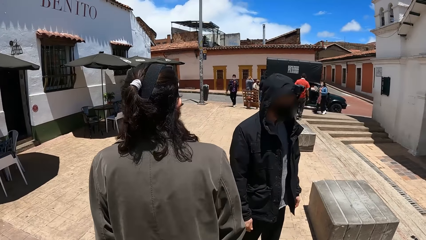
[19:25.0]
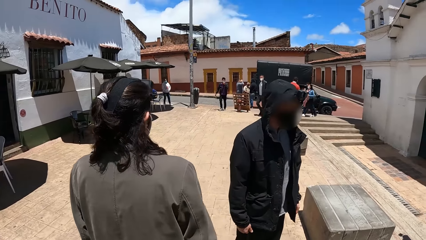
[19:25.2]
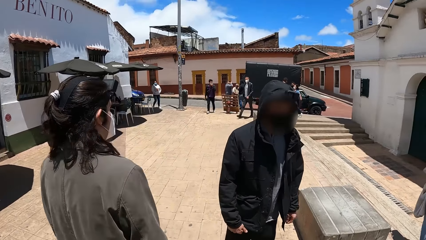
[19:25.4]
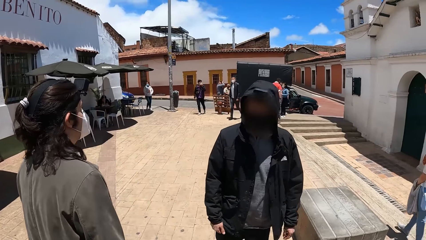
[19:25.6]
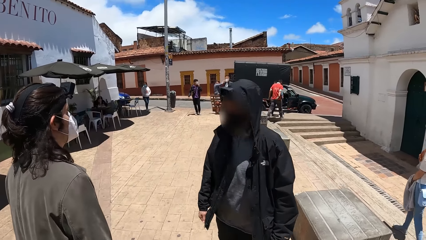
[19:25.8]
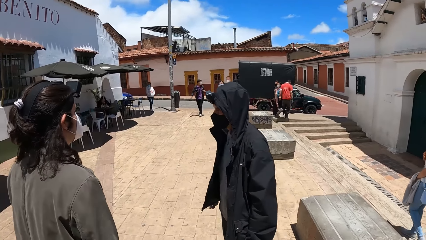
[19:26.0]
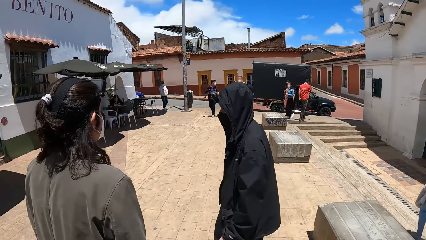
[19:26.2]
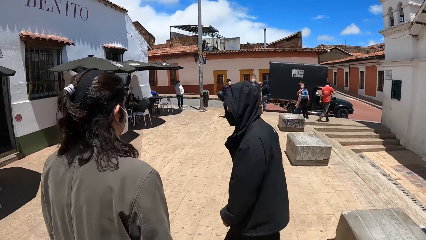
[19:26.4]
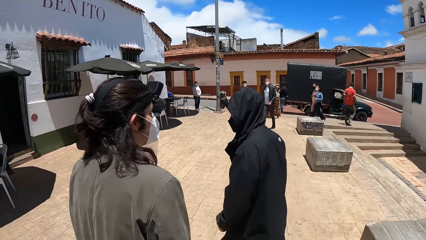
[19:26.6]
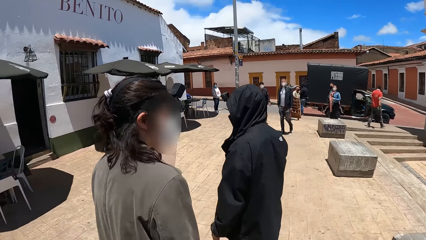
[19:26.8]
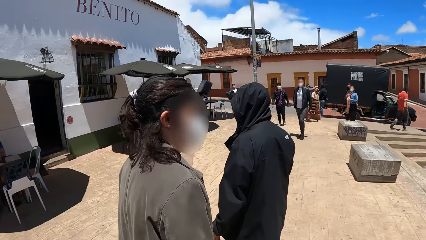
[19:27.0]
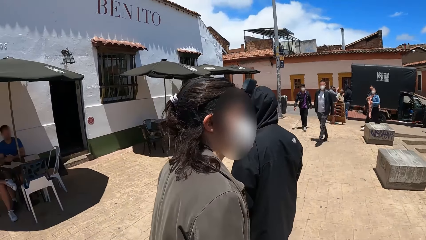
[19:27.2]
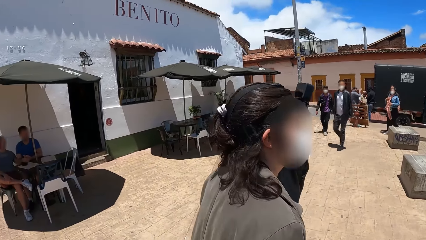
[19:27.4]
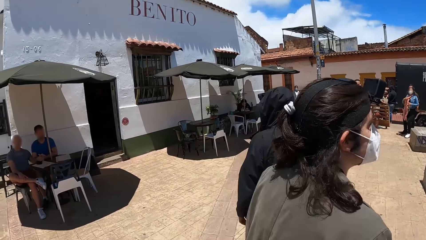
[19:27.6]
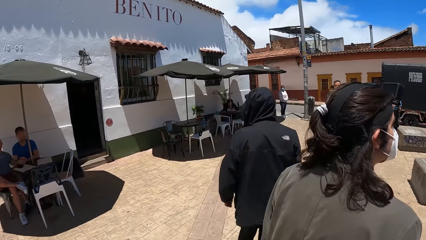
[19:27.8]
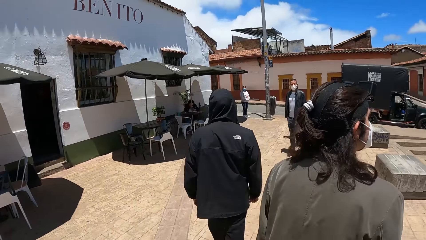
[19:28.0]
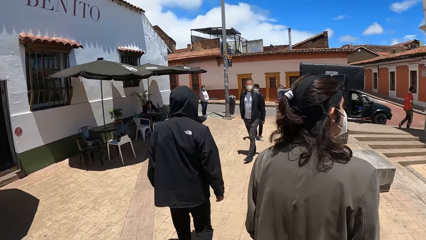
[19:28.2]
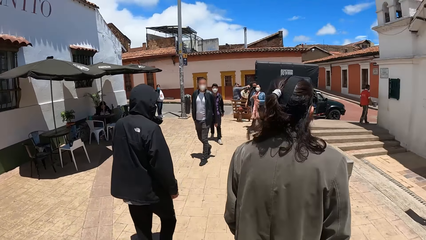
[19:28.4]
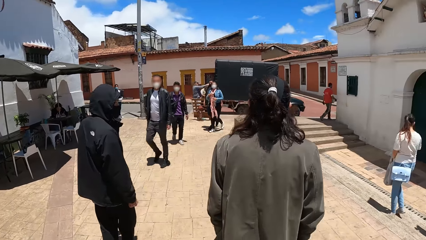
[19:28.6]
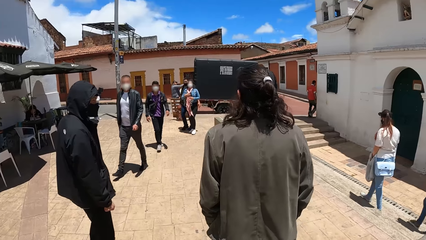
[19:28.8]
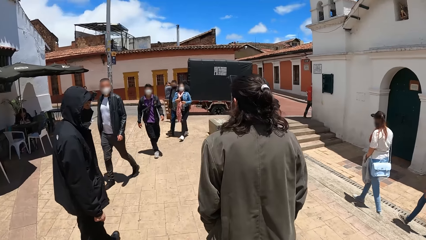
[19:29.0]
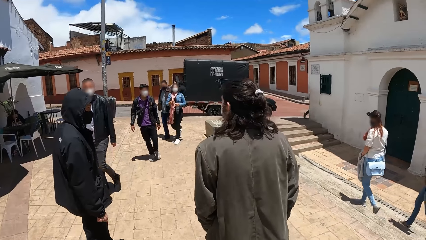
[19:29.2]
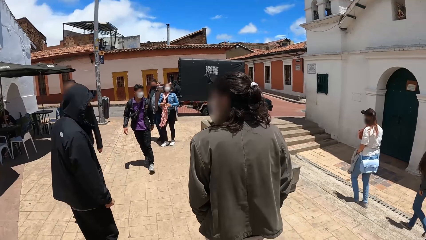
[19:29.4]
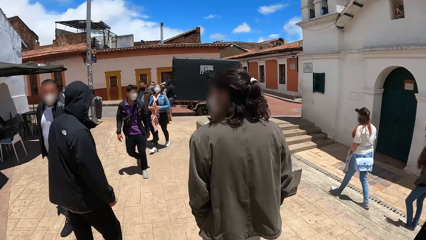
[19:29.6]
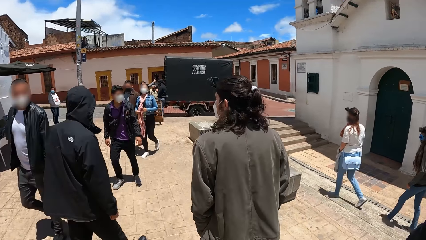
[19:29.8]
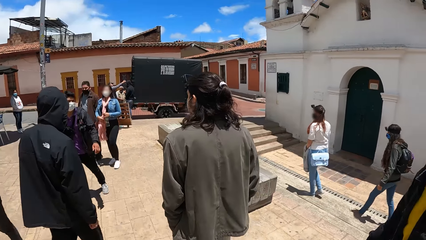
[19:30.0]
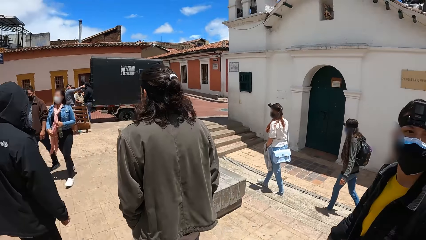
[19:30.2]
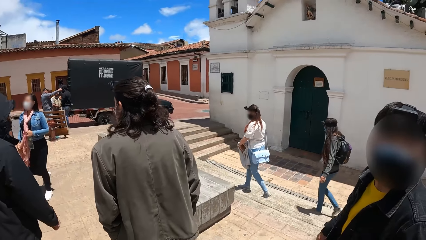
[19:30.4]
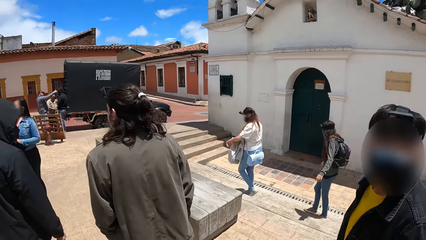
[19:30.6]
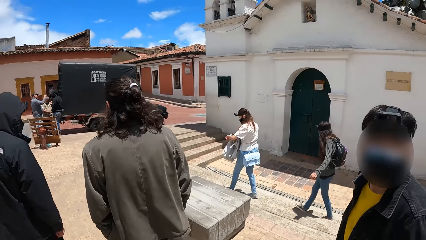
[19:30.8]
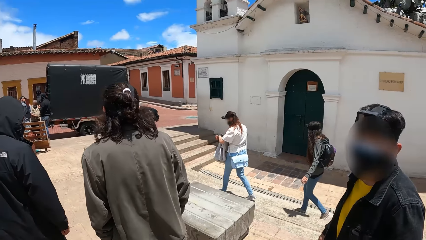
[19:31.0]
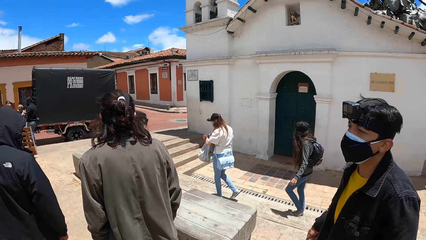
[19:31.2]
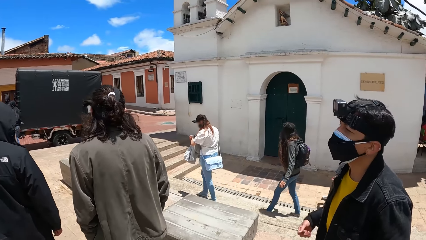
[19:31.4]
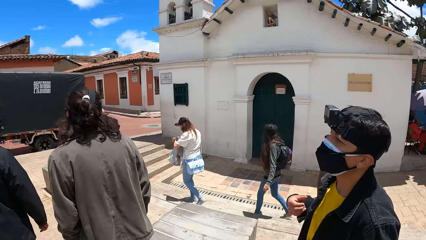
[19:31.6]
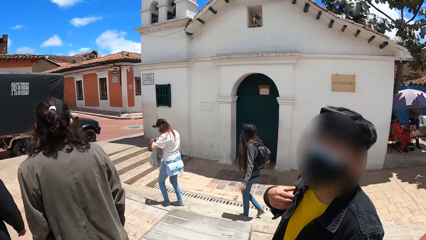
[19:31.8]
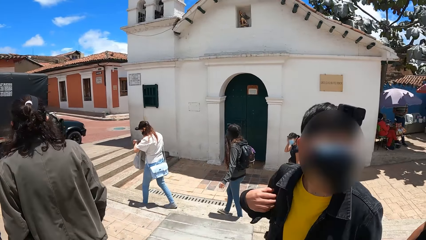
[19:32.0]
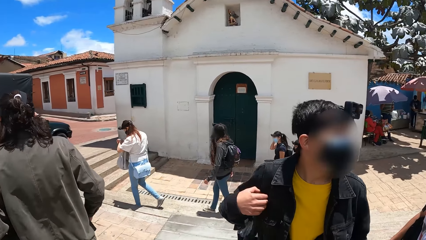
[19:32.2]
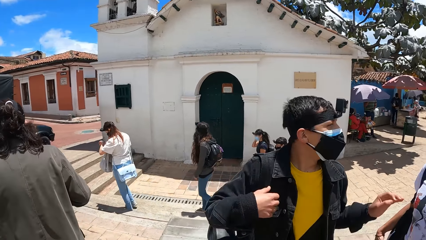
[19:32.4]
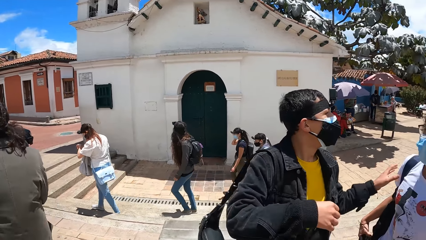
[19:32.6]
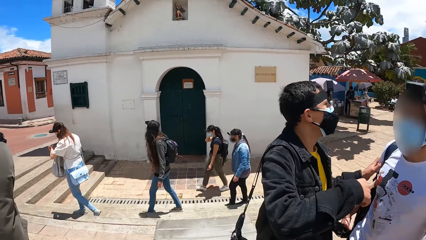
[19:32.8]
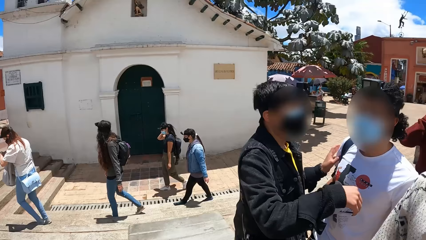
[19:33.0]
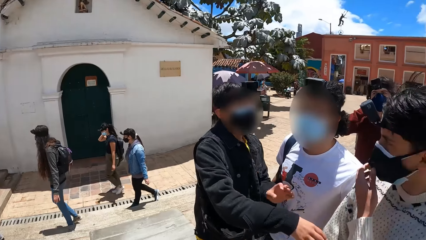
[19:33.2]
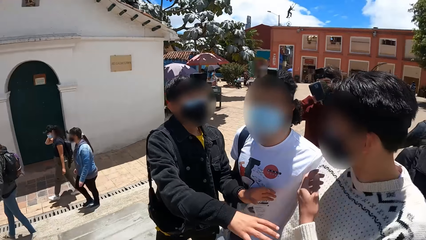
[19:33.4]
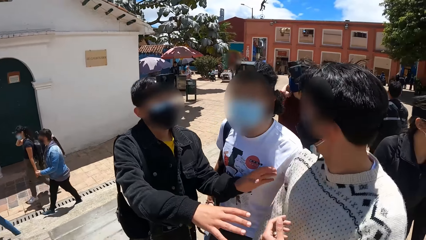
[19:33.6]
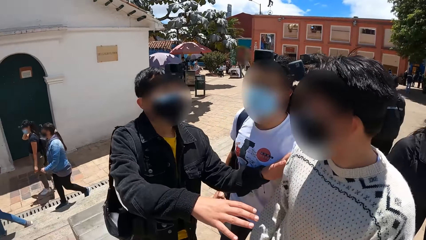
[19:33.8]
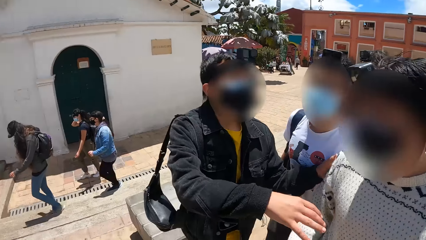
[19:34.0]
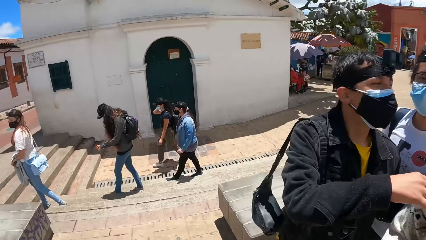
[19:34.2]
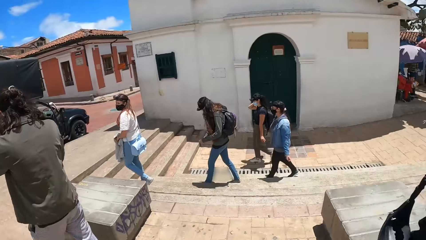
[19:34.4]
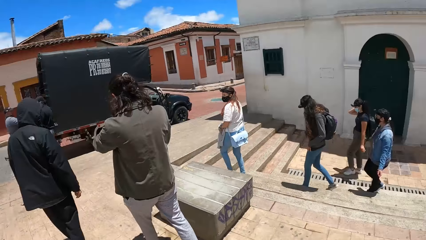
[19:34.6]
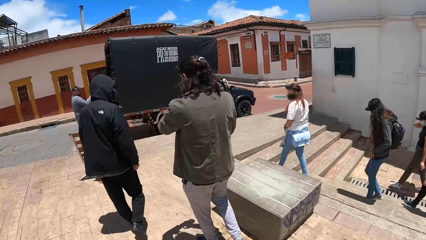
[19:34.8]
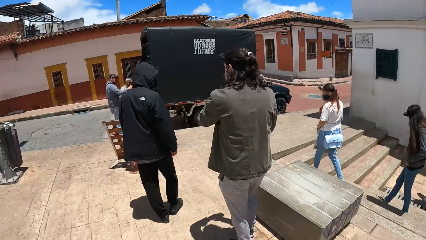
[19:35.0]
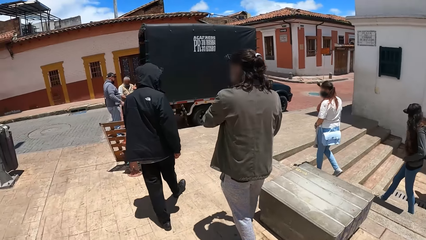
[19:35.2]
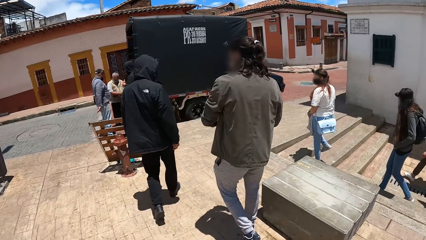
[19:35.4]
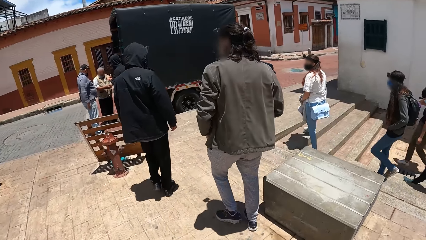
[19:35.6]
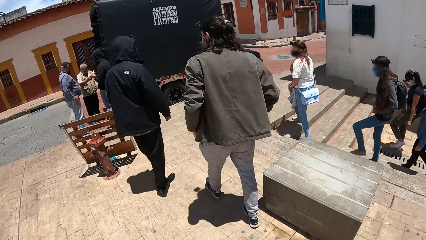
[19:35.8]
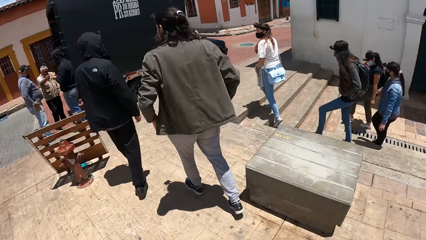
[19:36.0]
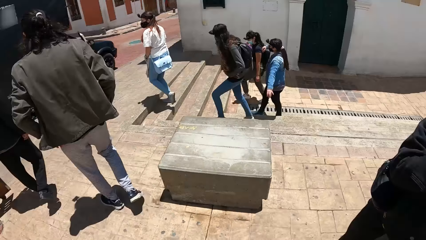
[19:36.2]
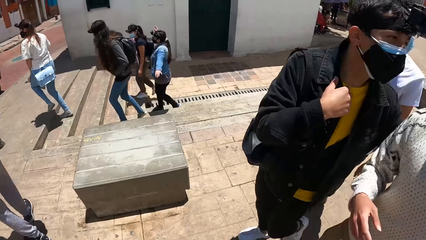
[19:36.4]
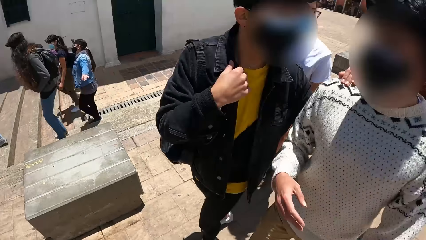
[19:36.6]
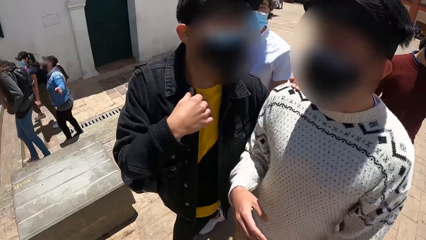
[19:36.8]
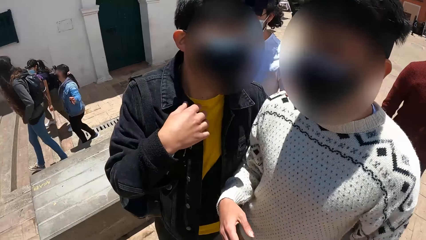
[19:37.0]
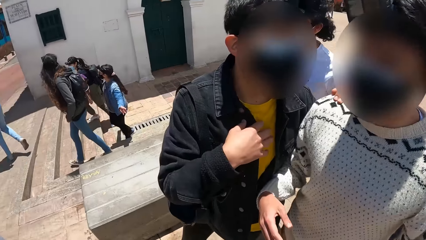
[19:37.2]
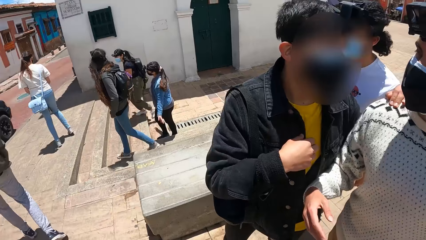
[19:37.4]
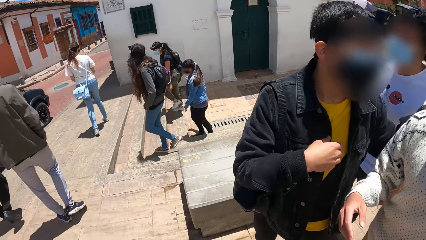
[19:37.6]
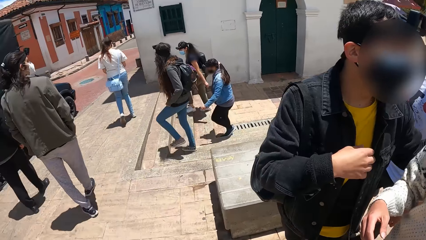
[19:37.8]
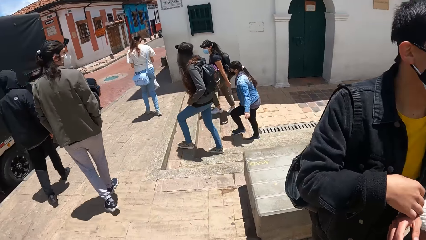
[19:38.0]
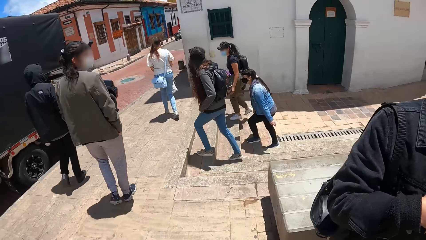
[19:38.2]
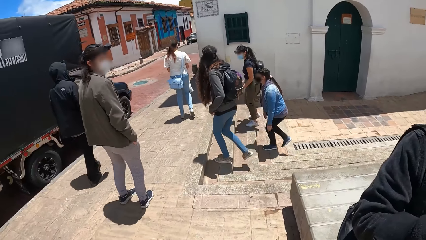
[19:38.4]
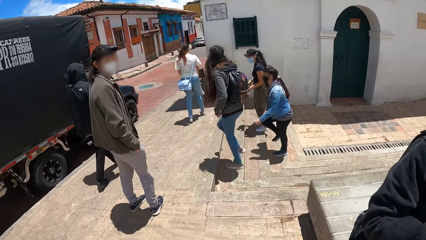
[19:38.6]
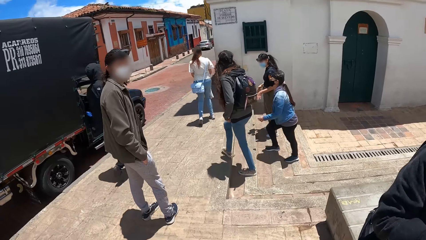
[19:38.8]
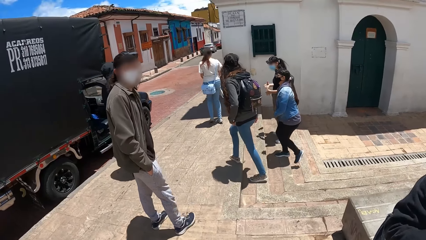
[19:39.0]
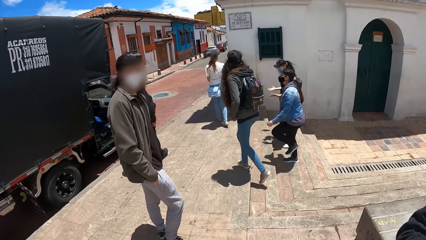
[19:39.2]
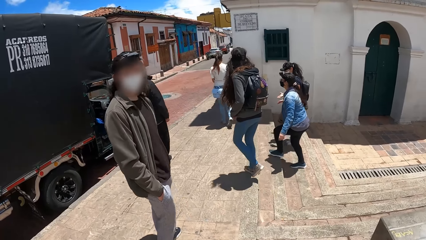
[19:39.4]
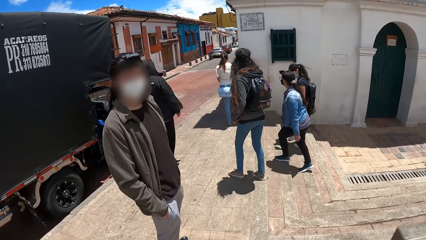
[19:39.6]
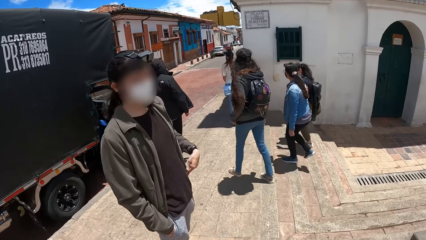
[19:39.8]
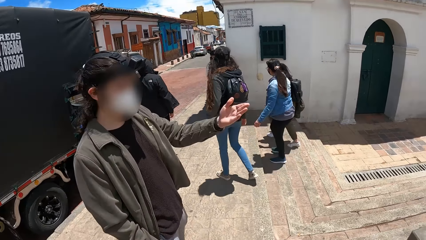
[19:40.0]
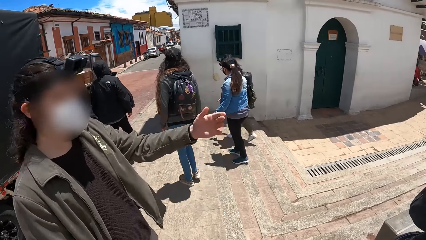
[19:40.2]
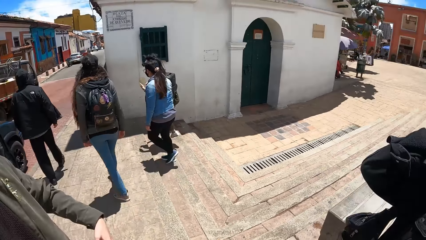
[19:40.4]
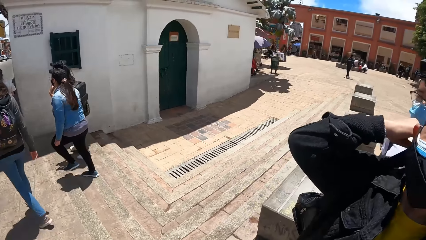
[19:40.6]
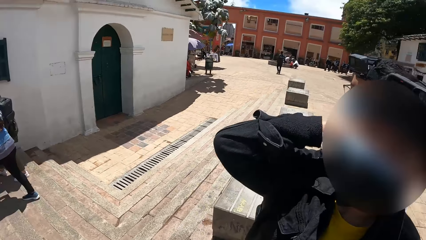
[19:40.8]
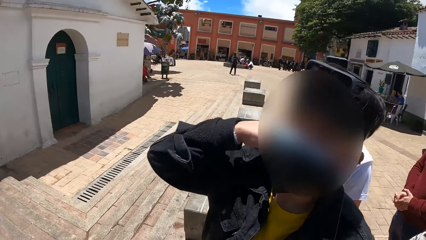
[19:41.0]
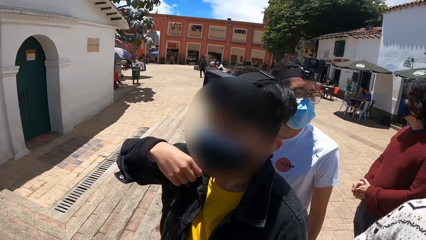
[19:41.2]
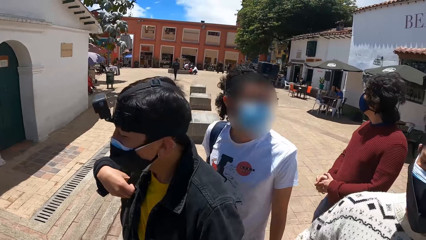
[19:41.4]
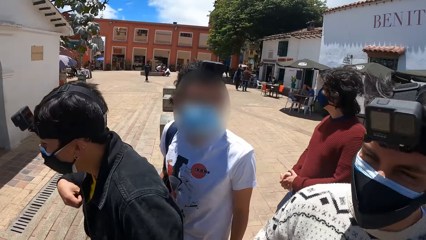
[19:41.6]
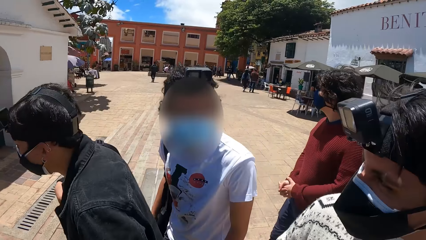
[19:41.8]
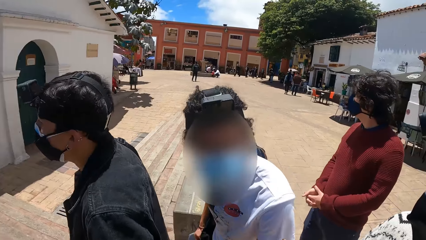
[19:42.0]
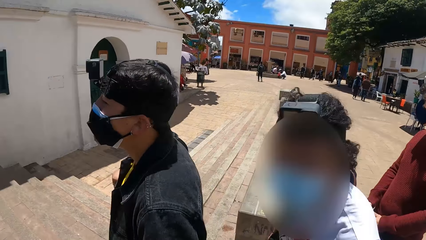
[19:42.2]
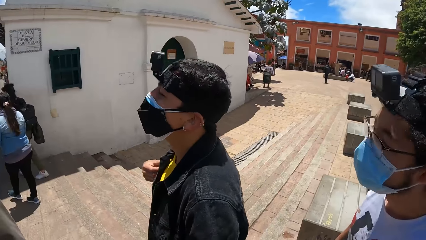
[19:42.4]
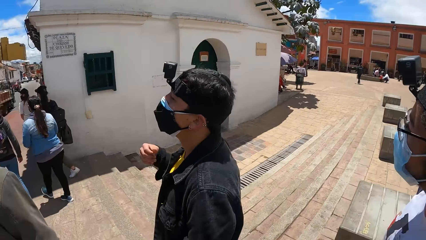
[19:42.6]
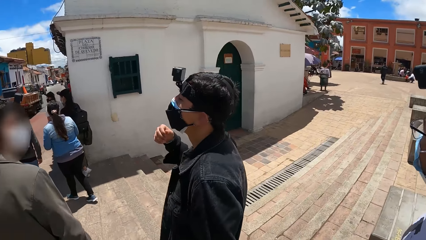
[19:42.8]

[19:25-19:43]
A man walks ahead of the camera wearer. He converses with another man. A third man converses with the camera wearer. A woman looks at a watch on her left wrist. The third man interacts with a fourth man. A fifth man holds a nose mask on his face with his left hand. Another woman converses with a third woman. The third man interacts with the fifth man. The second man puts his left hand into his trouser pocket. He converses with the camera wearer, the fifth man, another man, the third man, and the fourth man. The second man moves the left hand. The third man adjusts the purse on his right shoulder with his right hand.
